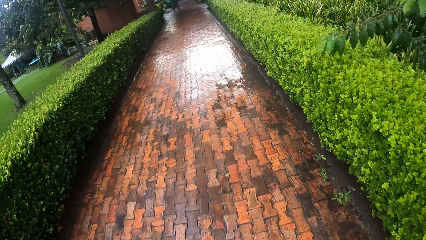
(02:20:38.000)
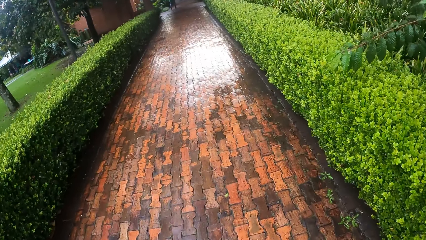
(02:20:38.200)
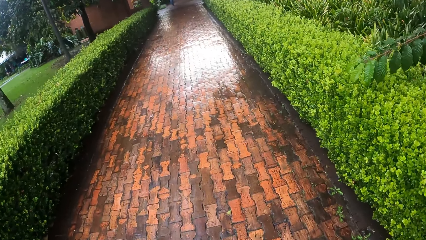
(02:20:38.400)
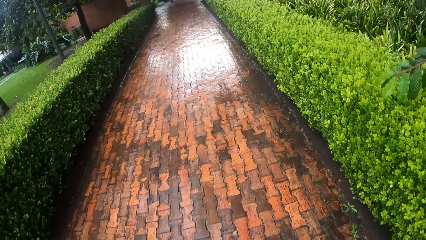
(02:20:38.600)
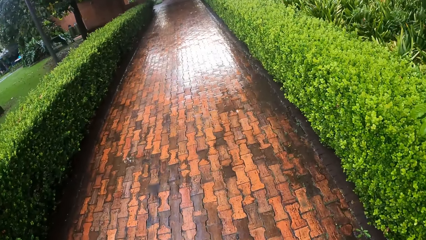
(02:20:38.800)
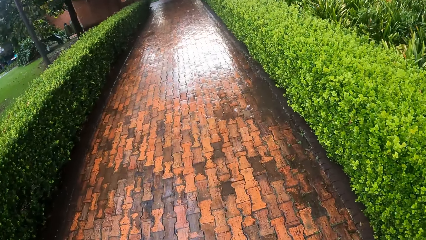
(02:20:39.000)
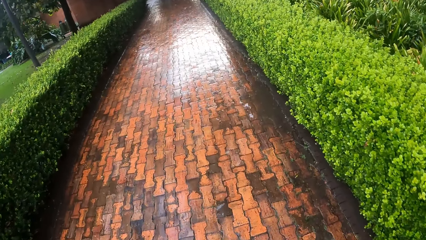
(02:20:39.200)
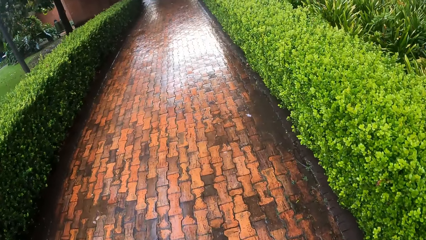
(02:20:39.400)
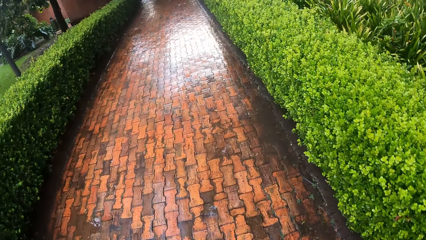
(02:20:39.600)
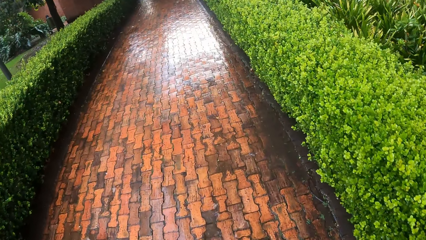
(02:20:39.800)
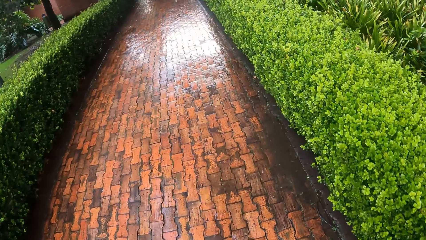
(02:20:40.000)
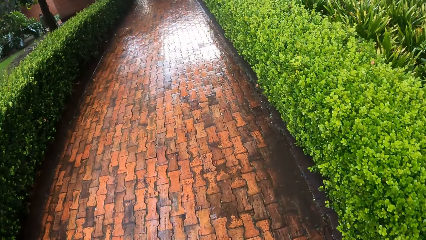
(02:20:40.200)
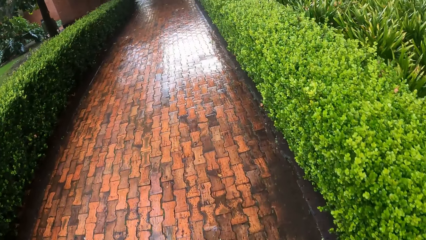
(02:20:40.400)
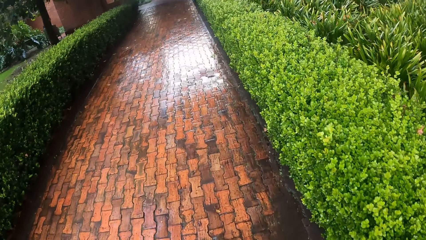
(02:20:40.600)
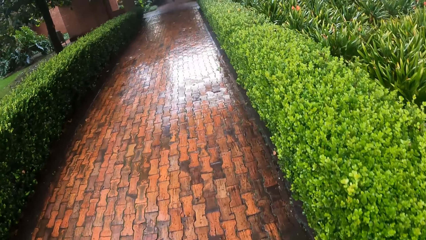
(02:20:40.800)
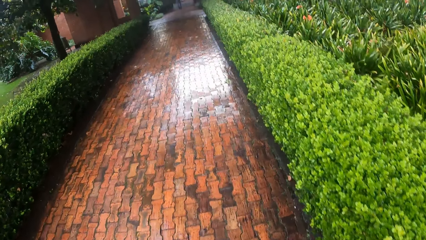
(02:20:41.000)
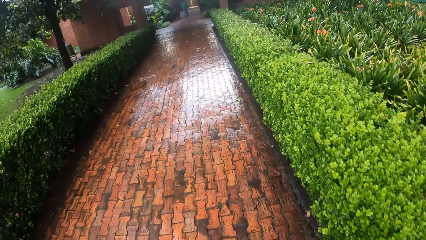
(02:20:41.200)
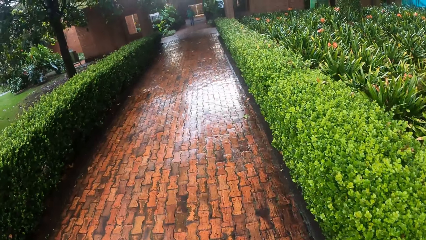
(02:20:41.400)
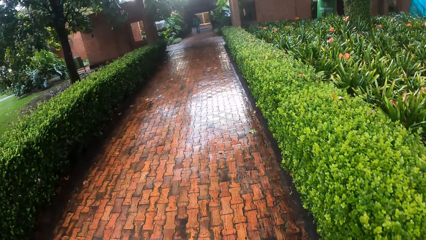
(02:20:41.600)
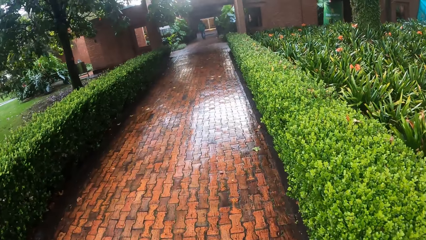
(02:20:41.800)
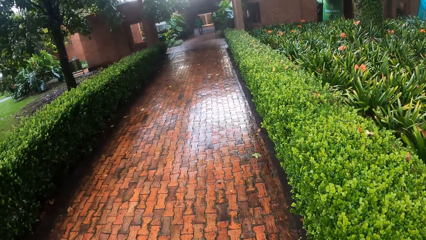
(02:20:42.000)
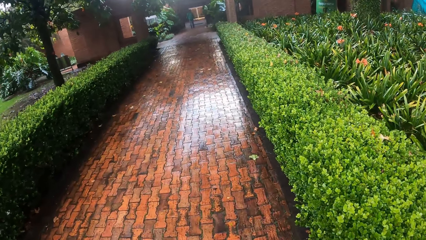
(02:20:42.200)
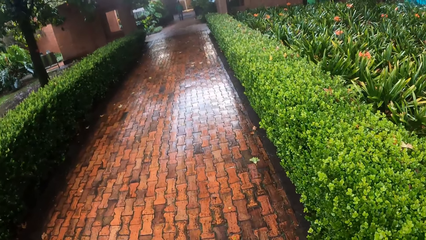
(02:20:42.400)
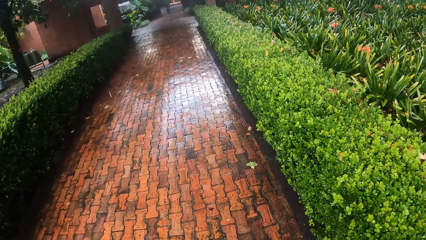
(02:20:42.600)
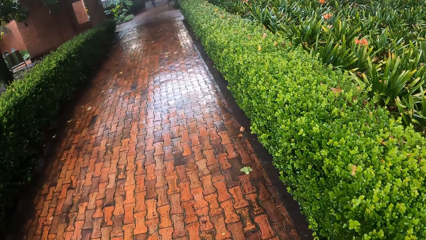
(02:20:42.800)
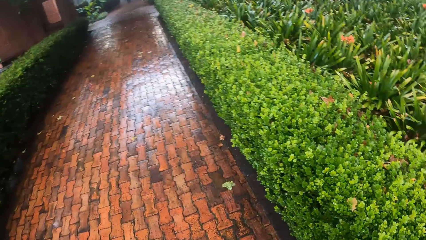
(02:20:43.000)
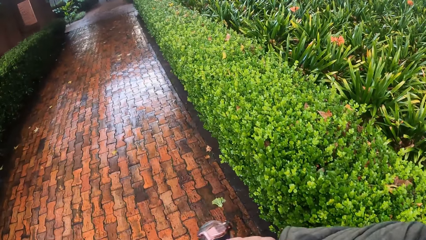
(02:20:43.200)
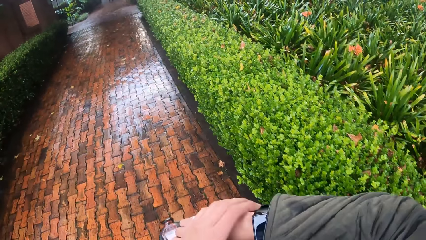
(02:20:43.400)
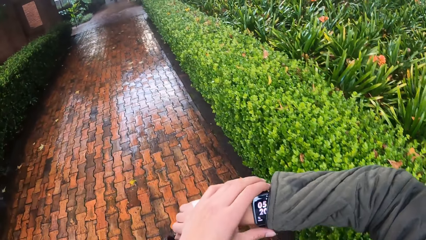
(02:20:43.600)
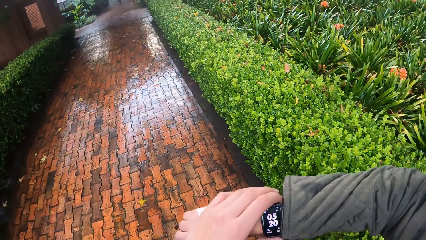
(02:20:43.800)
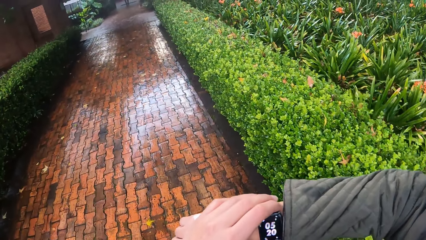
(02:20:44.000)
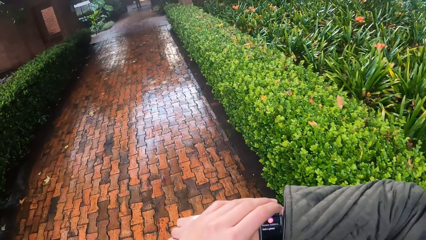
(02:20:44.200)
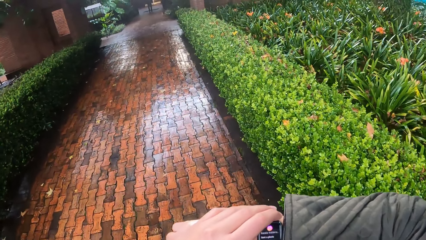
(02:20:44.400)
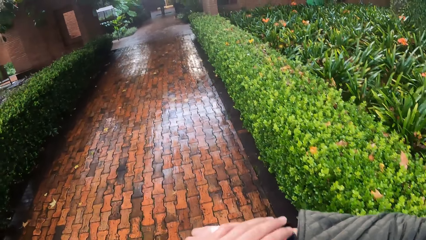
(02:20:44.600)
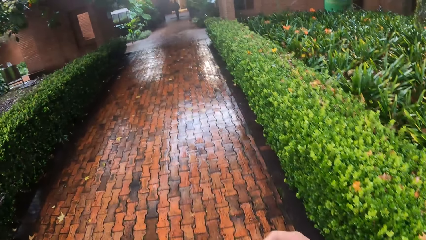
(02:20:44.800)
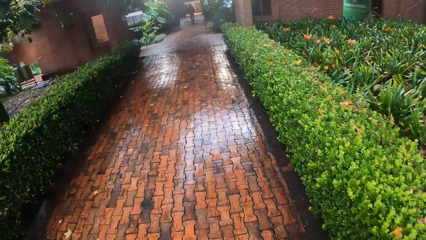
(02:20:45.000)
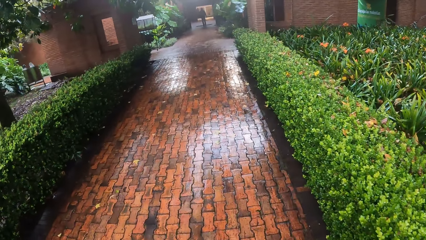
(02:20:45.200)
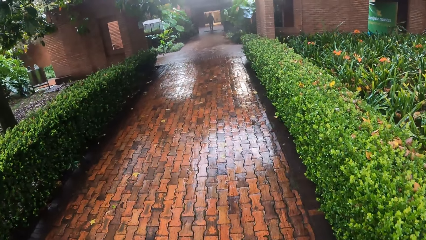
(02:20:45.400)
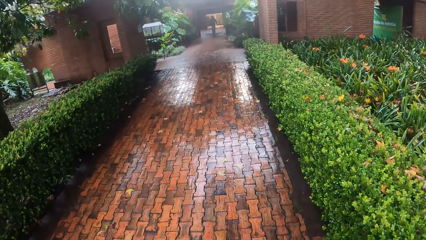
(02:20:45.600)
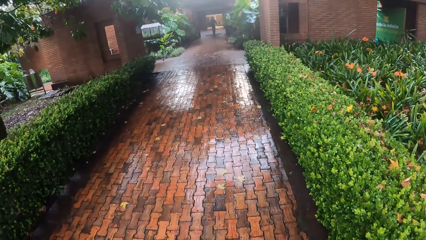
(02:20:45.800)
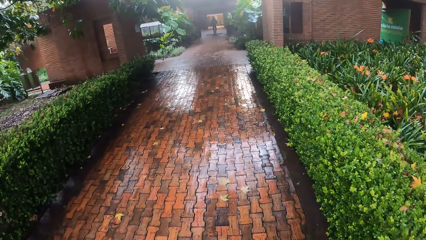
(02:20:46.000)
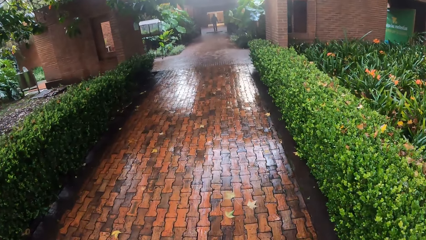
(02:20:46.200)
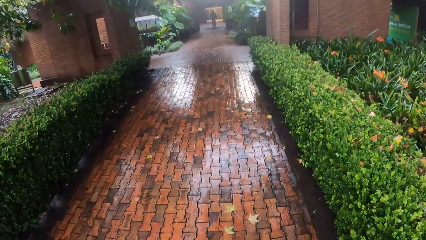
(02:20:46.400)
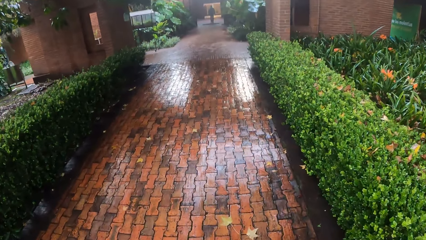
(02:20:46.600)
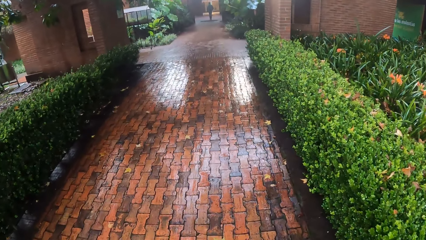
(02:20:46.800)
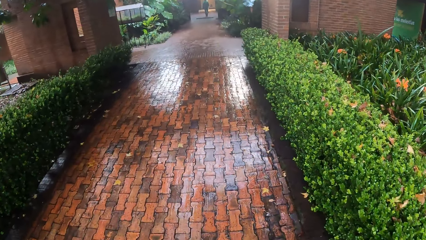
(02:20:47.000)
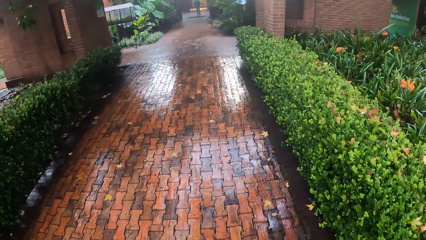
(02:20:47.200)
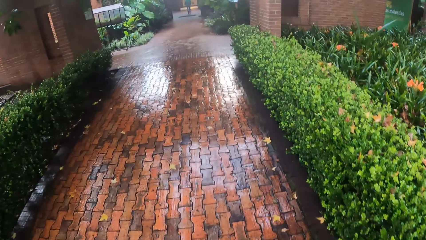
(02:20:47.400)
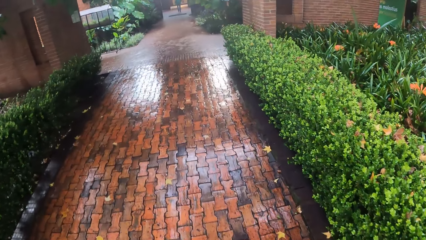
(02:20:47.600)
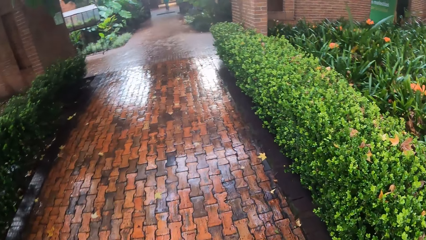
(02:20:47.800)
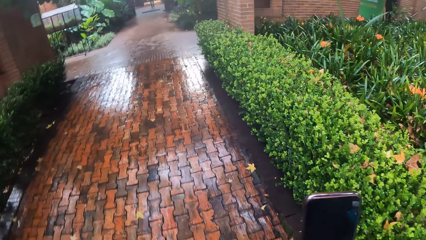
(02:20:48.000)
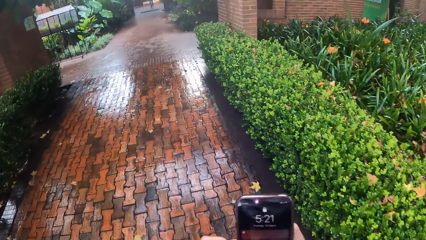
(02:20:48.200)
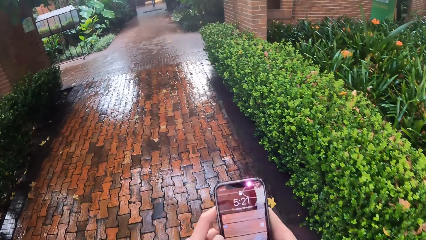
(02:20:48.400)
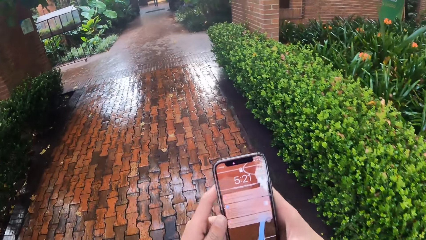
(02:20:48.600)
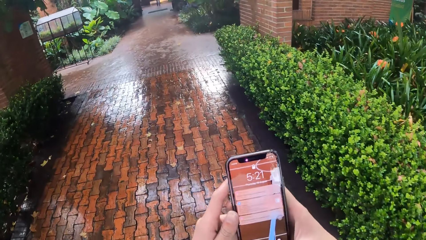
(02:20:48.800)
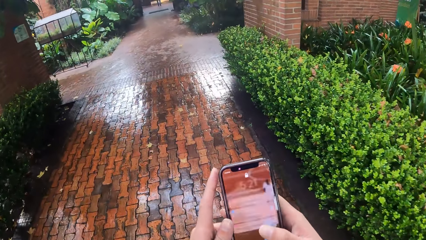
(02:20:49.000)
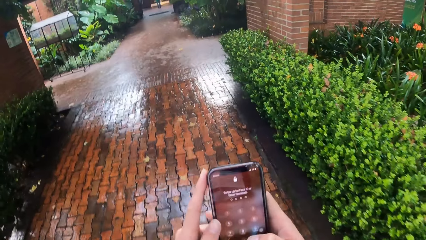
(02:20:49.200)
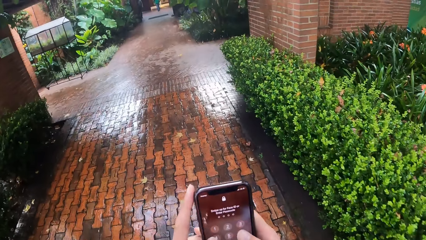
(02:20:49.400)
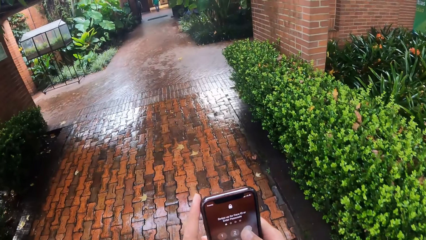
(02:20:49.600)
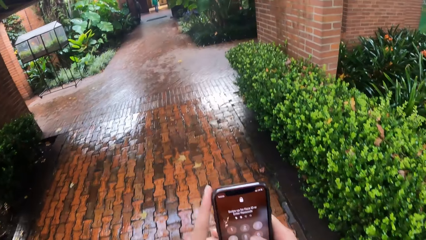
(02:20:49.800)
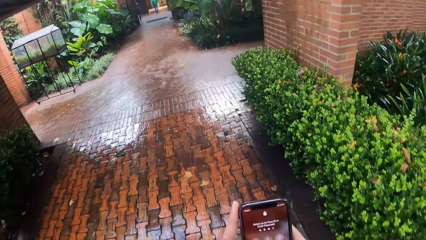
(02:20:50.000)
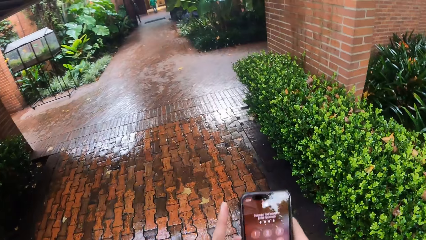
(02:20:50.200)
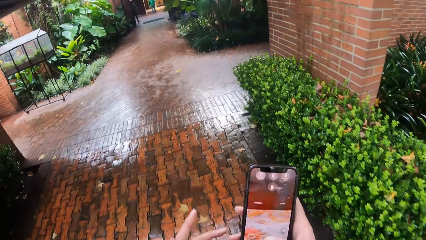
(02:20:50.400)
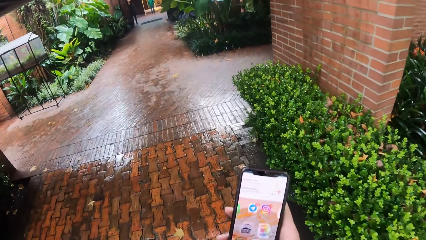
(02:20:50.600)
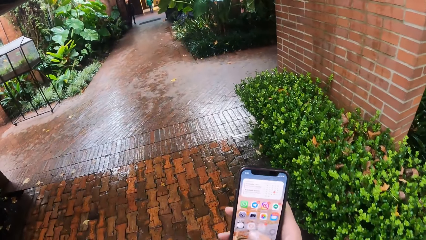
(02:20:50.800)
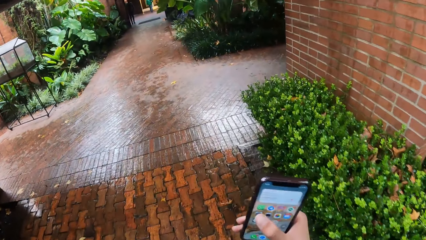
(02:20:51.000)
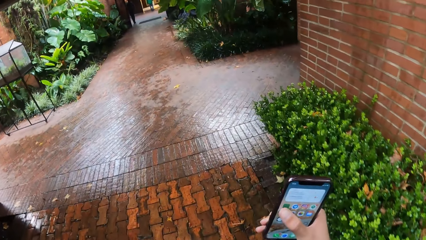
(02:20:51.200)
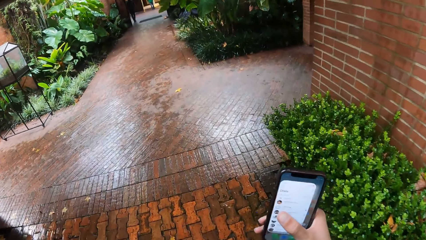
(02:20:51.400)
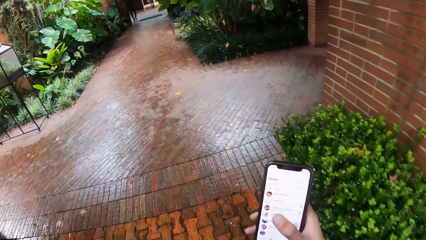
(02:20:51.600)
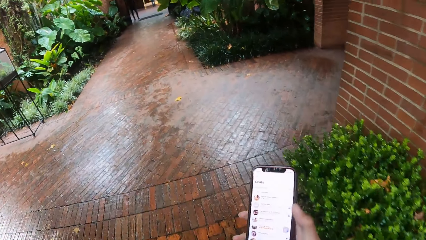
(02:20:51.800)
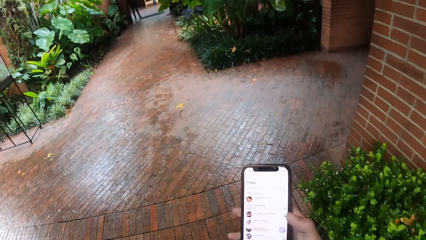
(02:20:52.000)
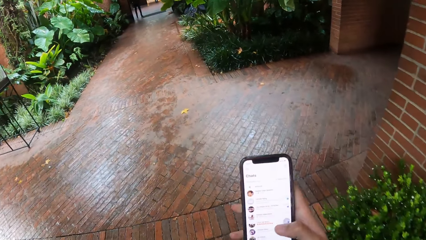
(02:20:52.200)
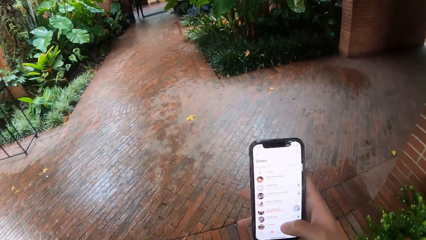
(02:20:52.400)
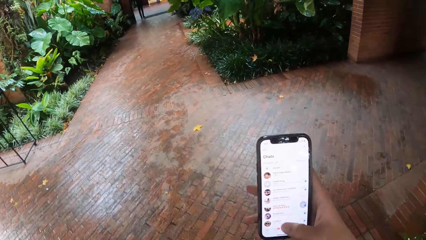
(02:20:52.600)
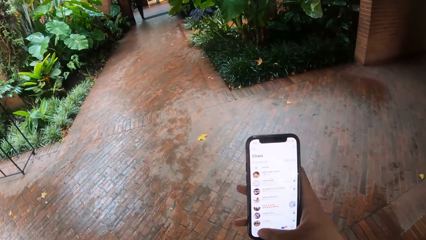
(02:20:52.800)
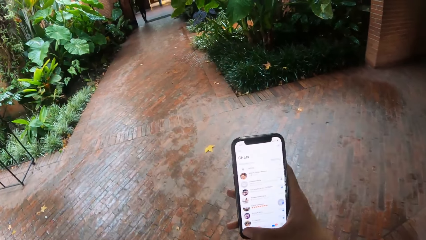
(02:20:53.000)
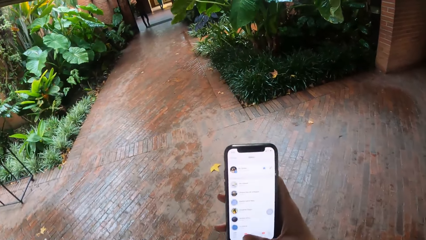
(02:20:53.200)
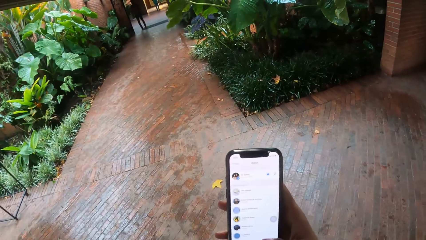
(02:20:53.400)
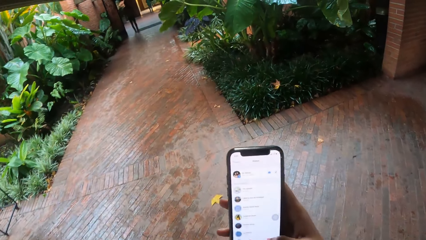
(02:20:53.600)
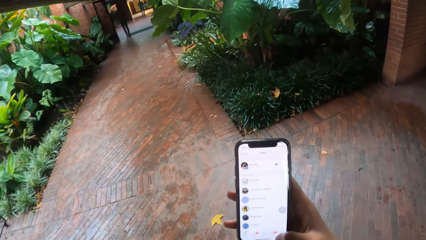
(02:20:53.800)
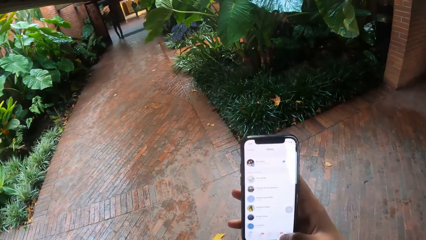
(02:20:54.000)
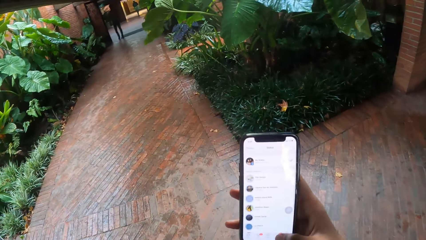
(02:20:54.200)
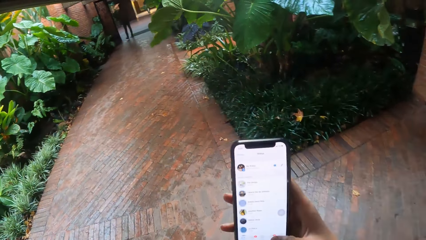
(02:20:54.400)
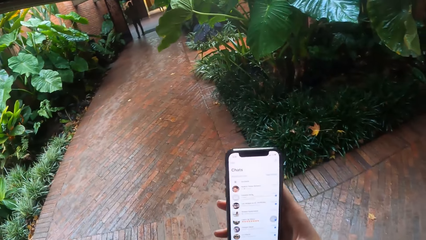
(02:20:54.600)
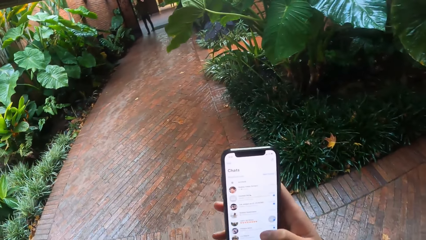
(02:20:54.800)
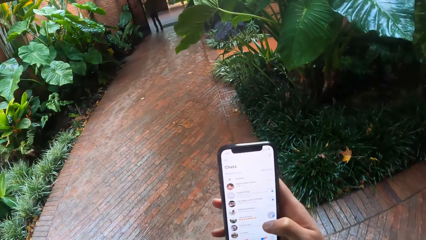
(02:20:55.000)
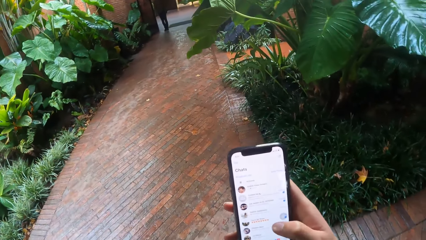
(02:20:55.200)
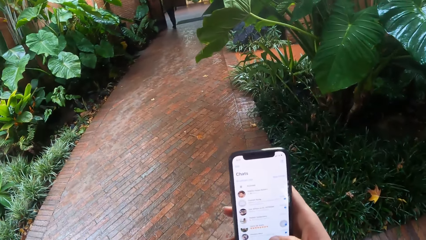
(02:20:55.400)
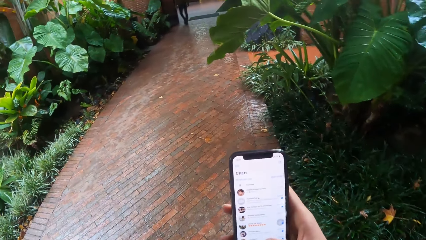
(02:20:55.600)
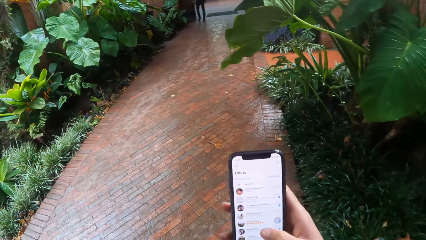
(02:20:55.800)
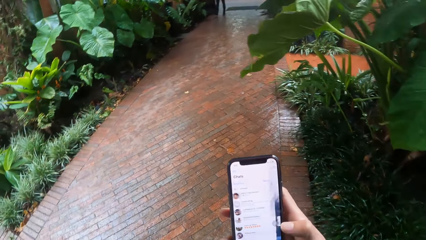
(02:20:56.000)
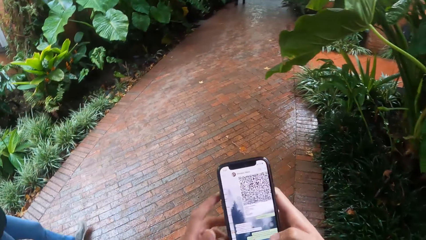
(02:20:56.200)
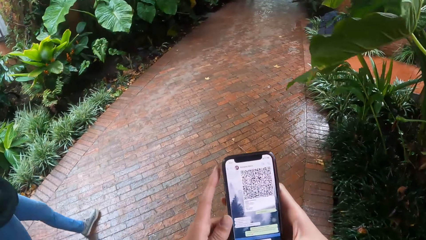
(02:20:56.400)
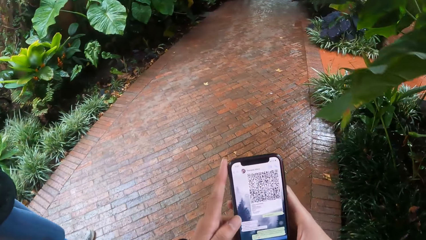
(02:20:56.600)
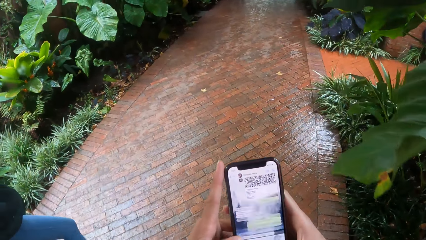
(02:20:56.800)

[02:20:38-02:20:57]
The camera wearer adjusts a wristwatch on her right wrist with her left hand. A lady checks the wrist watch. The camera wearer operates a phone with both hands. She takes the video with the phone. She scrolls the phone.
